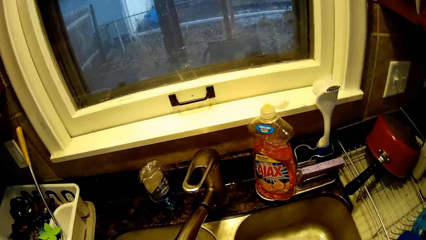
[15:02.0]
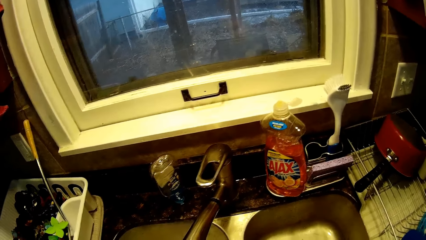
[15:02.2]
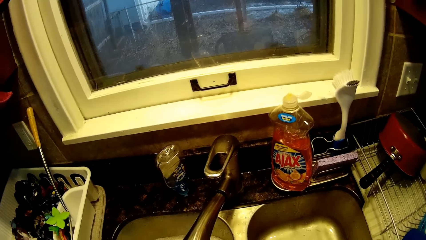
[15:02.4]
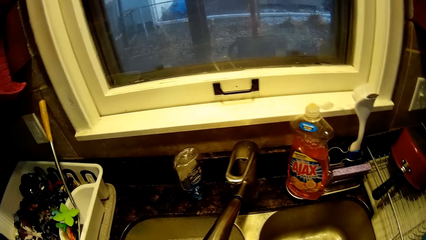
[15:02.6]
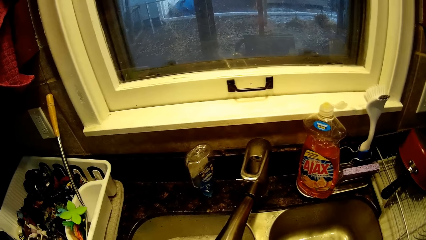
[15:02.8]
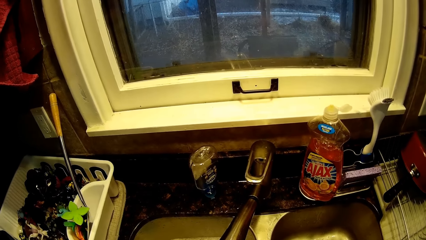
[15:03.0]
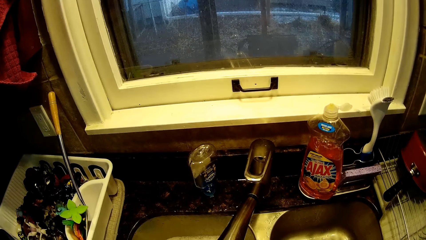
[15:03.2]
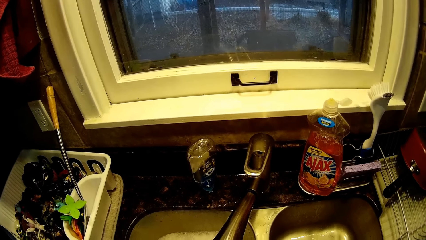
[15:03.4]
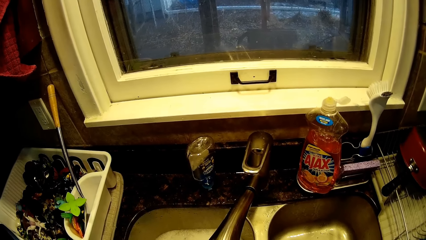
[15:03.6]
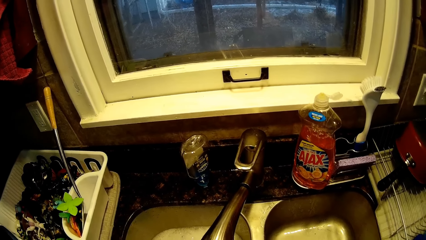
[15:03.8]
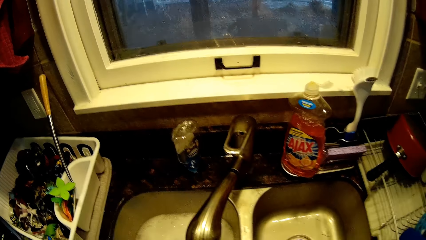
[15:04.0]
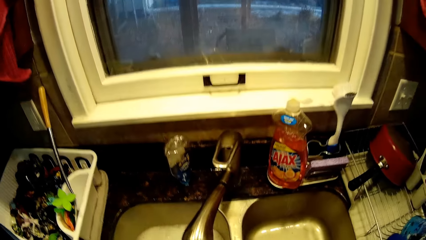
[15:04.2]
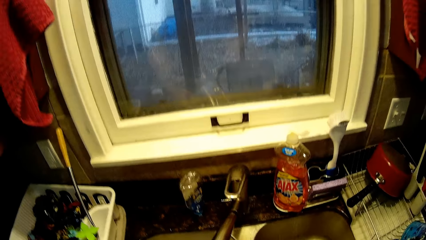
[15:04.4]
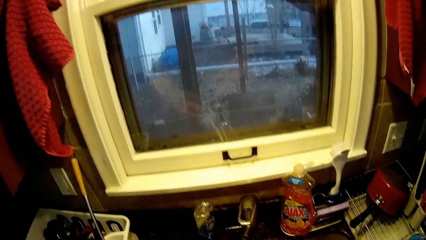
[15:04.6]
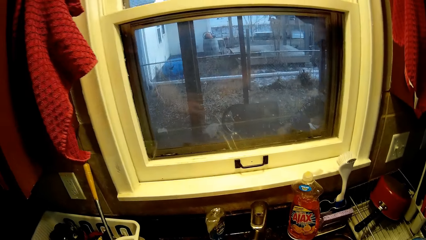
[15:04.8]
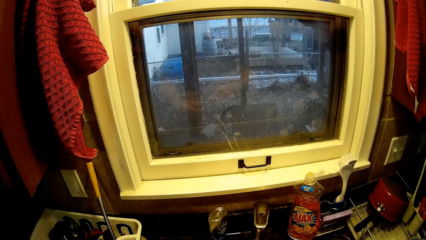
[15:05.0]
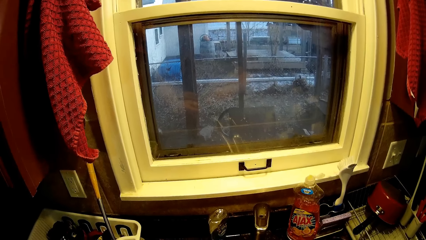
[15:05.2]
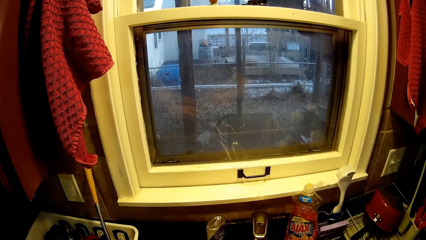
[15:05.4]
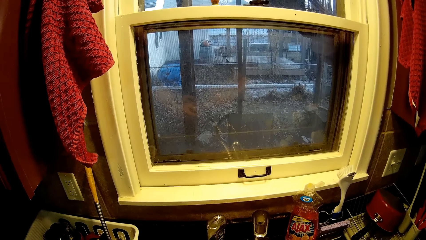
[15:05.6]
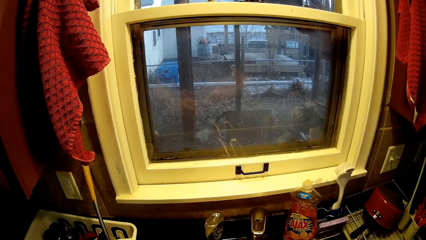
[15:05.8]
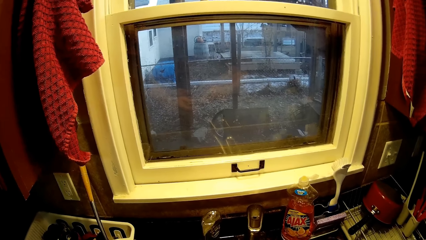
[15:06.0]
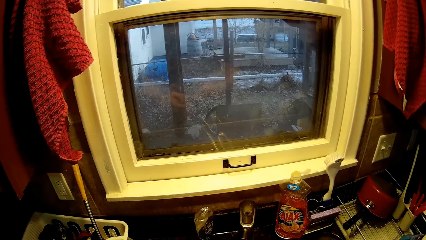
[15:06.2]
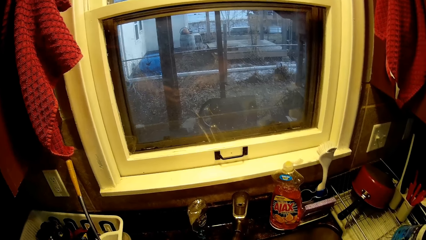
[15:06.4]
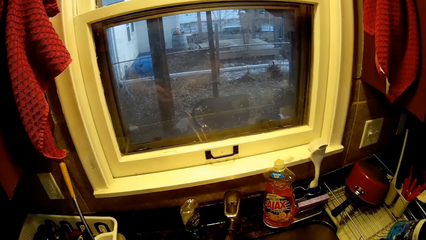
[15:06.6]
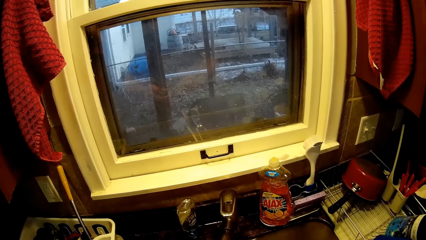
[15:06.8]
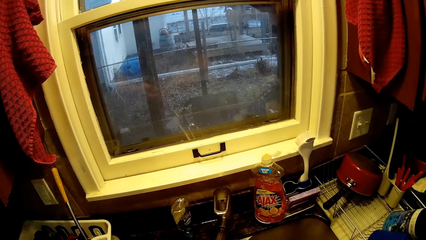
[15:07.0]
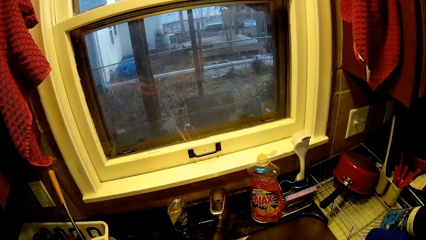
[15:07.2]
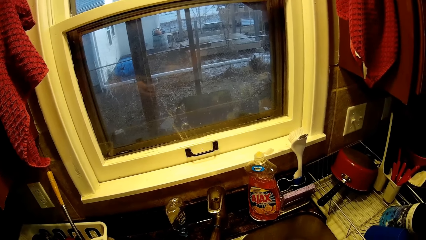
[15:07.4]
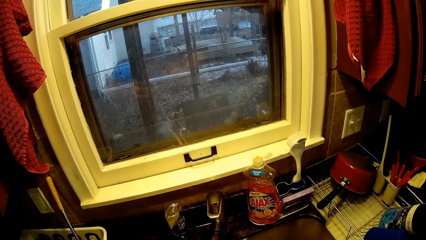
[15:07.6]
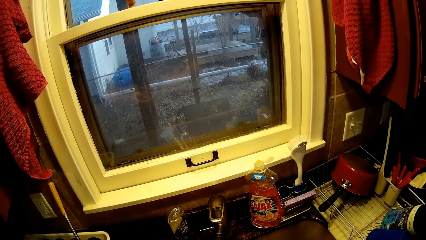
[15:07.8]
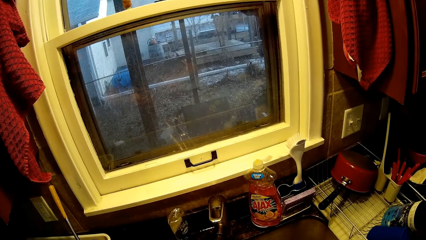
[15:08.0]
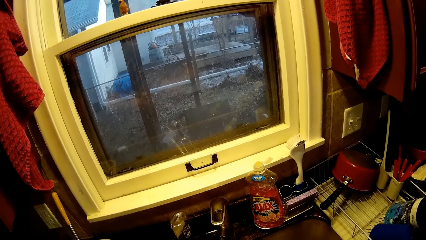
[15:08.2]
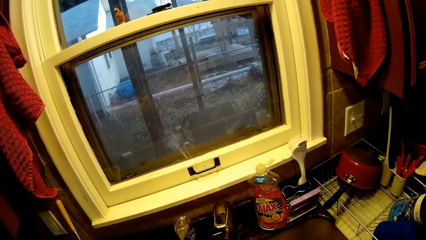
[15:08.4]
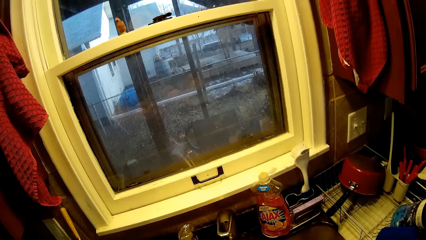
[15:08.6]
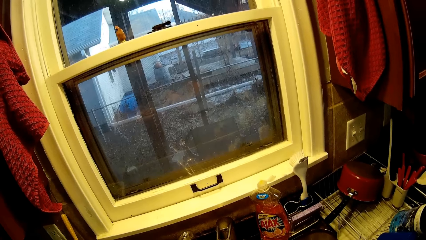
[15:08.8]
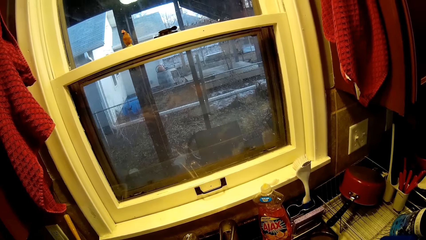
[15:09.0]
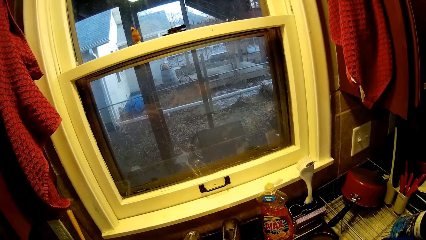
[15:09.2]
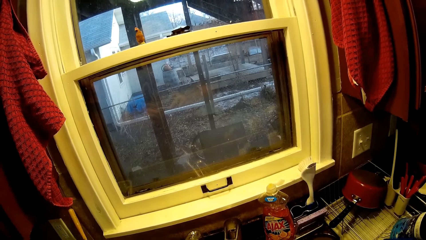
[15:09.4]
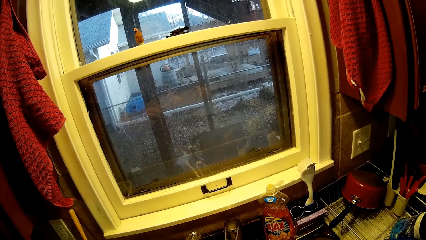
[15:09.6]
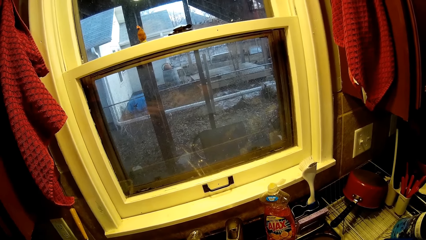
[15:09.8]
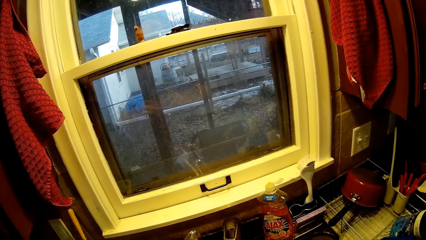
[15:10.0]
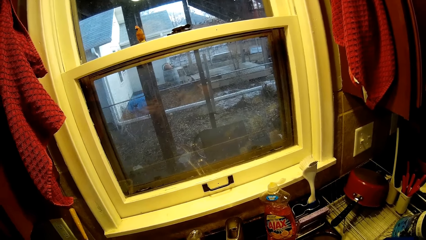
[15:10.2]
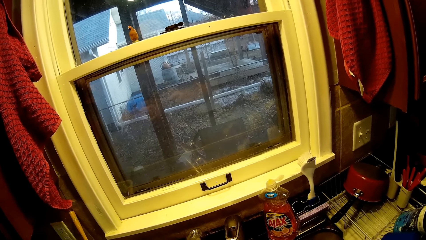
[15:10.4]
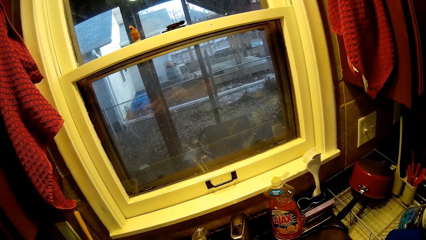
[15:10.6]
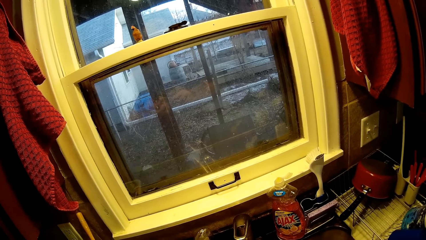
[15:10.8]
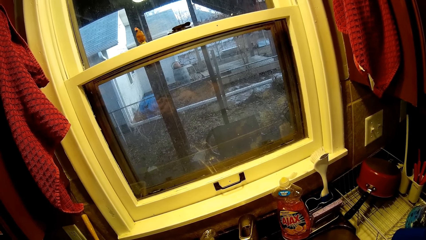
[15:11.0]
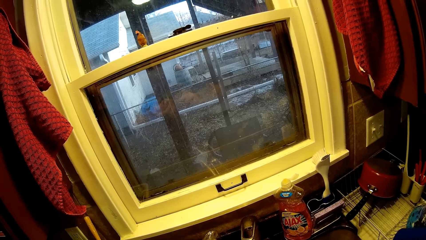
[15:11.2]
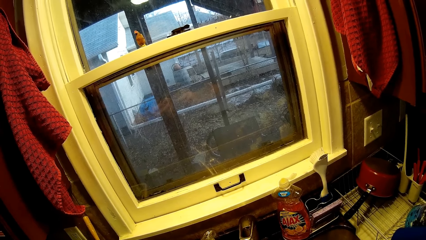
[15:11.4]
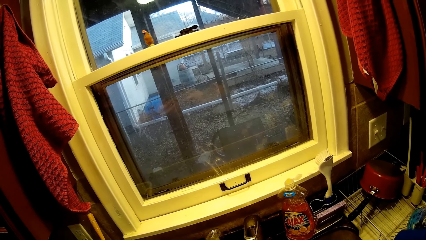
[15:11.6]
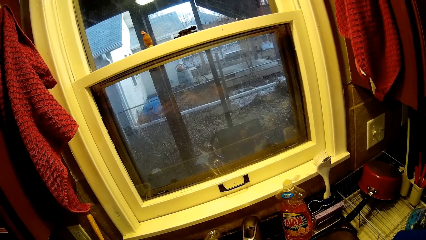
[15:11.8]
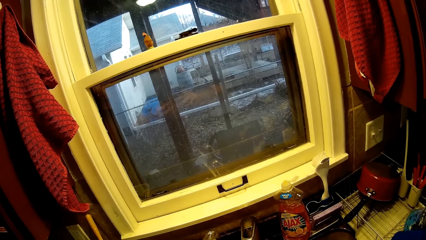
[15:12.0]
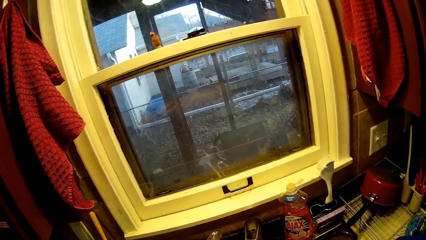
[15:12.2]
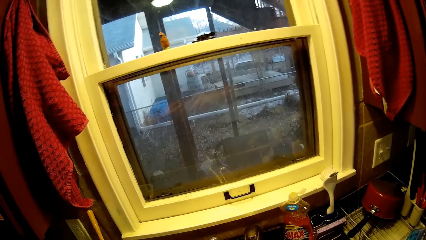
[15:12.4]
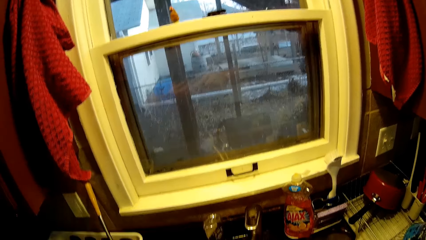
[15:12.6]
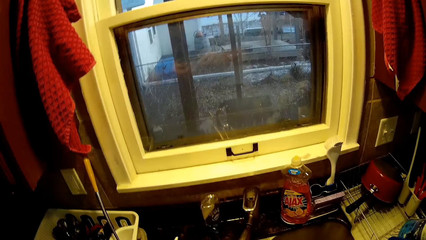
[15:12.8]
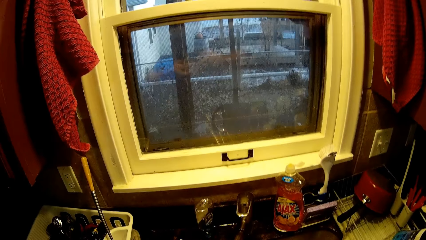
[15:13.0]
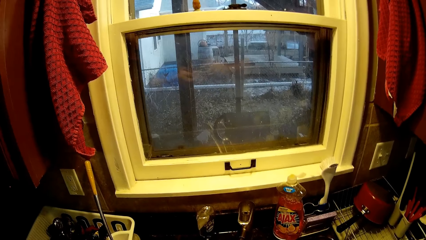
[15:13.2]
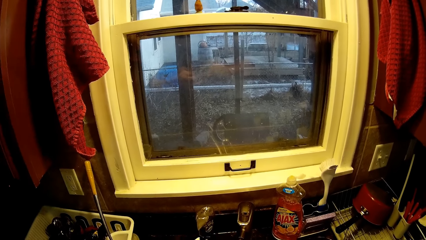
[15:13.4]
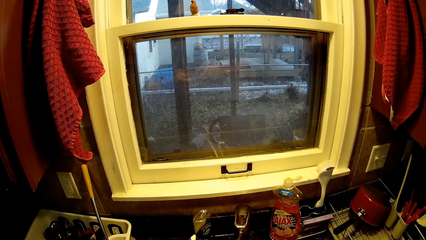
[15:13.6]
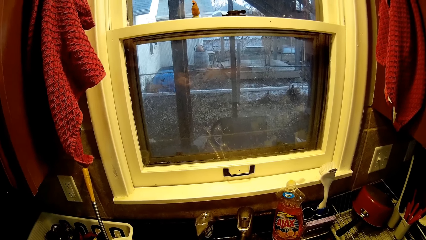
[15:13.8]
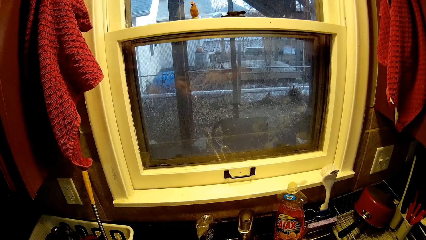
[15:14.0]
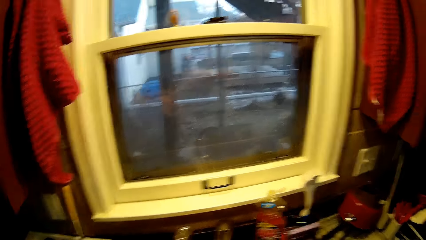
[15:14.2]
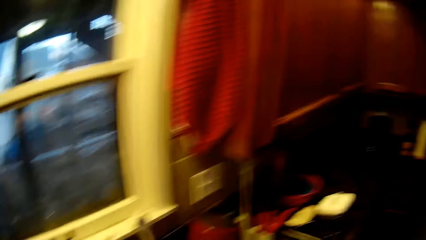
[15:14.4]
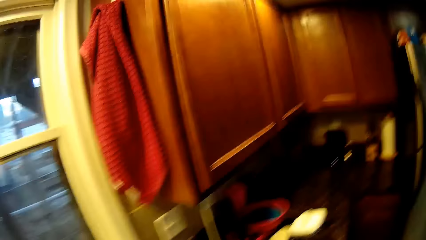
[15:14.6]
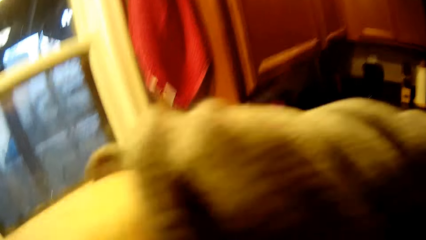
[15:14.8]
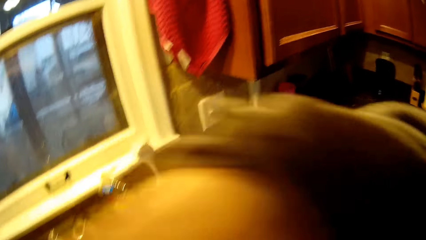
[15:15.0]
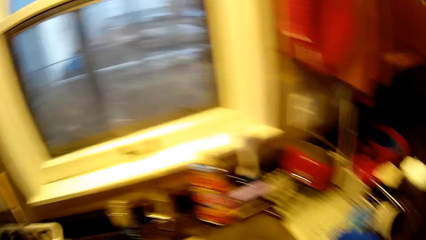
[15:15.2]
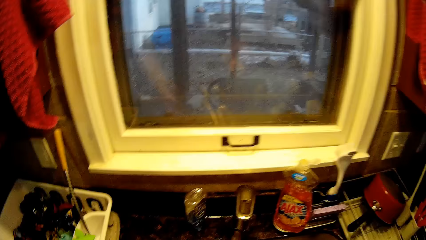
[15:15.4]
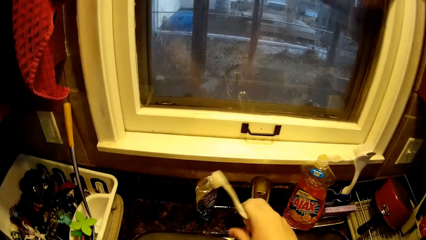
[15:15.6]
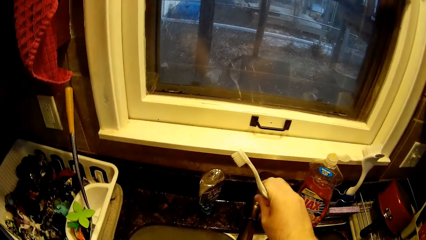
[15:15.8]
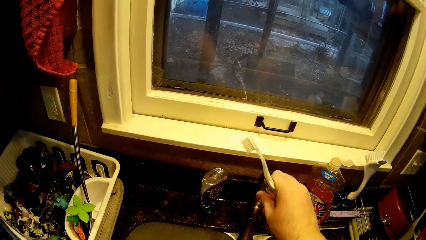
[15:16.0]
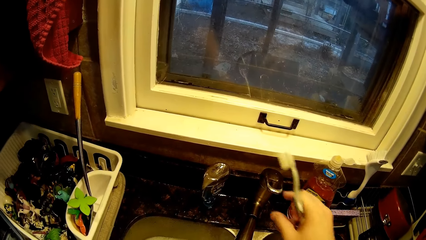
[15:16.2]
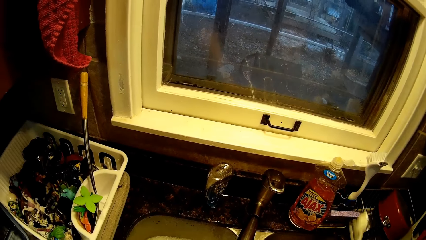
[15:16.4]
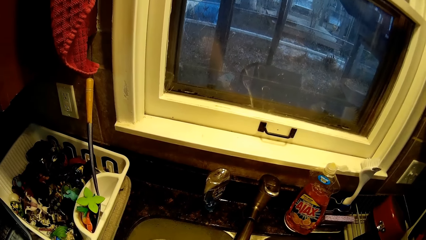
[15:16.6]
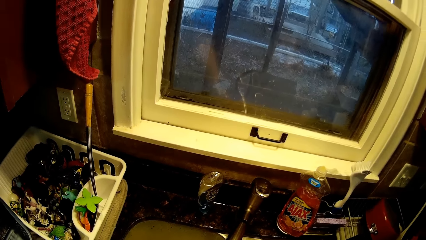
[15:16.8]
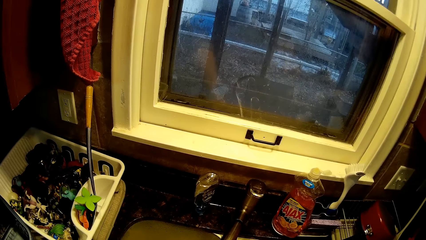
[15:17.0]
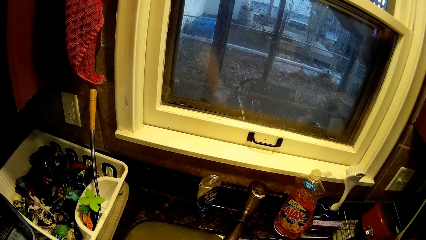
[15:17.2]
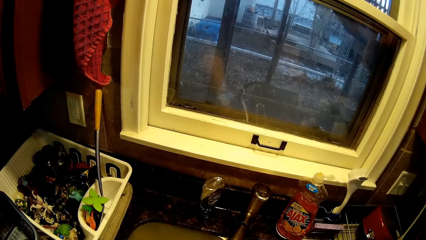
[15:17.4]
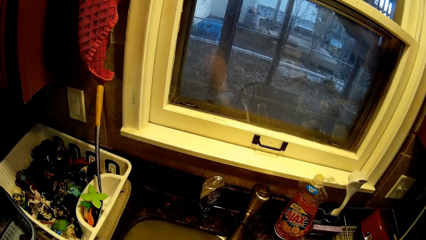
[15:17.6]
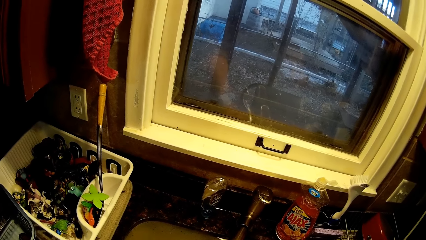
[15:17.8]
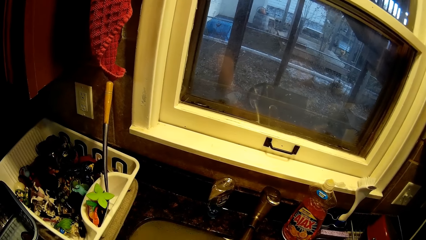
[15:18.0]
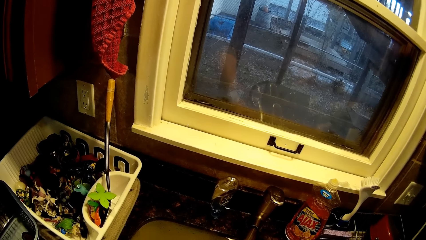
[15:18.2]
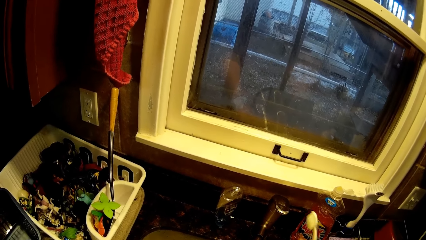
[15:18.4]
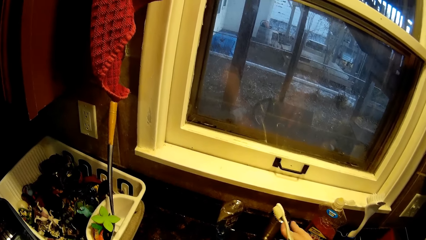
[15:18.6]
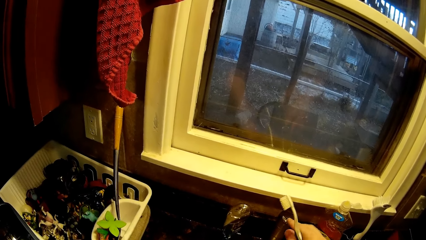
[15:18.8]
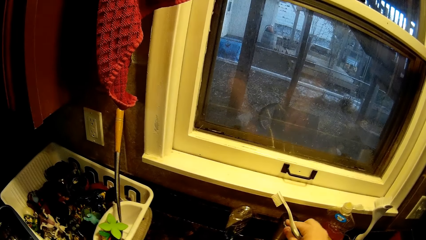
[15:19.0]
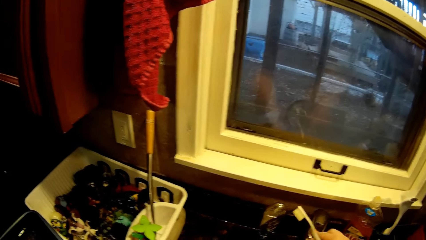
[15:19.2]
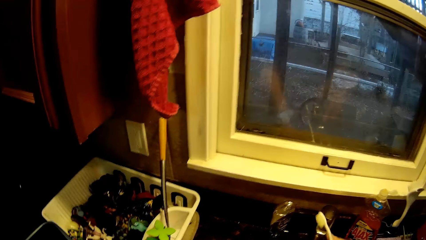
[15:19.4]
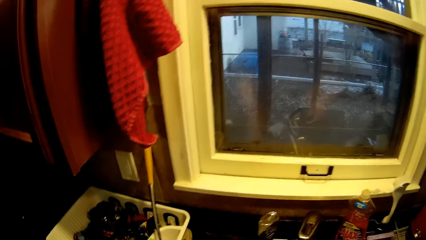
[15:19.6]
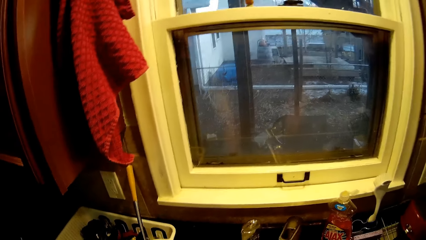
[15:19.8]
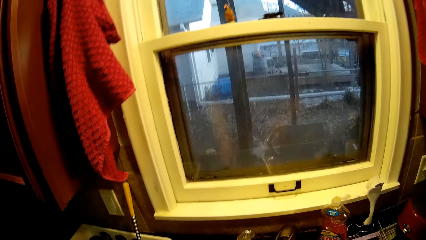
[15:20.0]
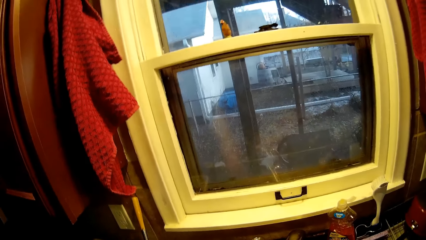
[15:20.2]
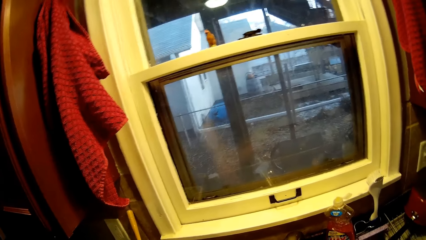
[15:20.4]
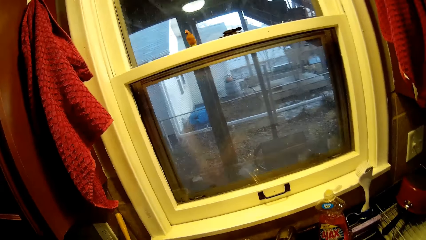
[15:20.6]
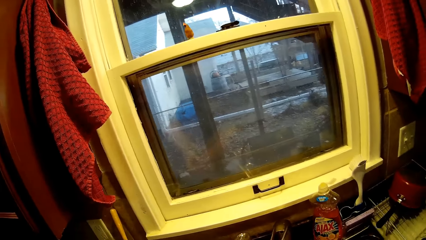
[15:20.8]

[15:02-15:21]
The camera wearer converses. They scrub a toy with a toothbrush. They cough. They open a tap of water. They rinse the toy. They clean something. They close the tap of water.
